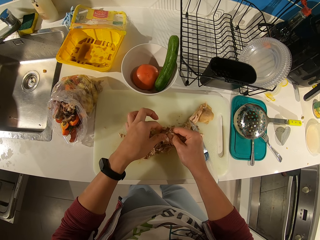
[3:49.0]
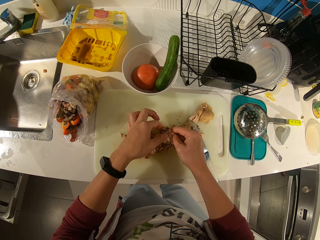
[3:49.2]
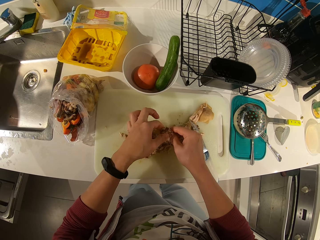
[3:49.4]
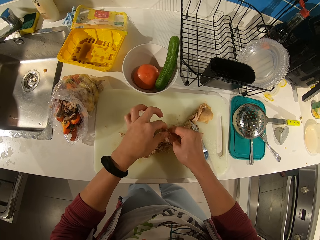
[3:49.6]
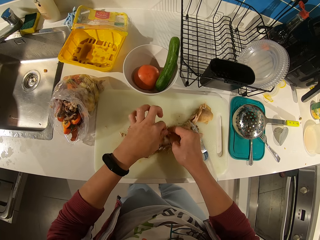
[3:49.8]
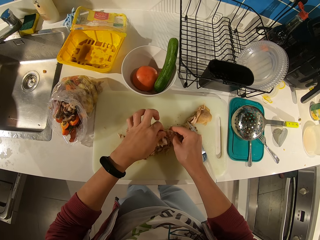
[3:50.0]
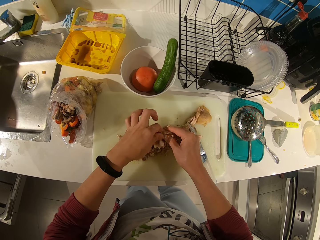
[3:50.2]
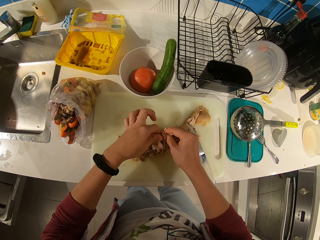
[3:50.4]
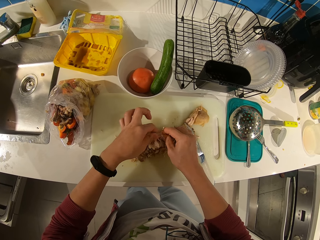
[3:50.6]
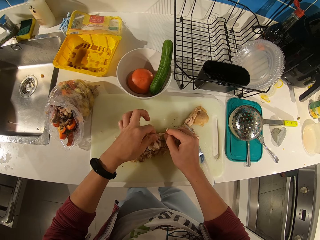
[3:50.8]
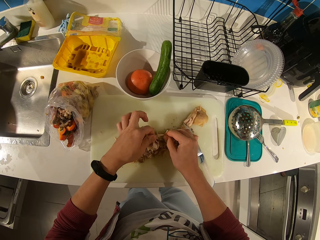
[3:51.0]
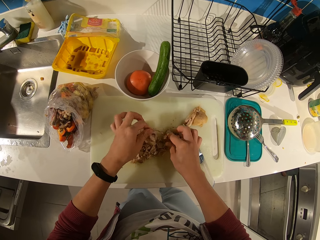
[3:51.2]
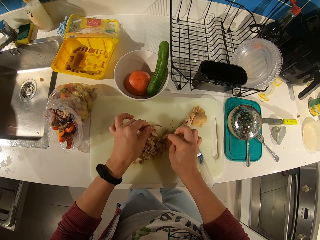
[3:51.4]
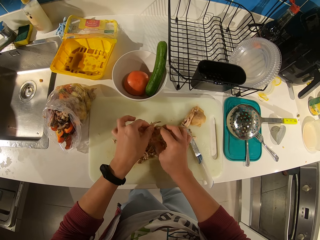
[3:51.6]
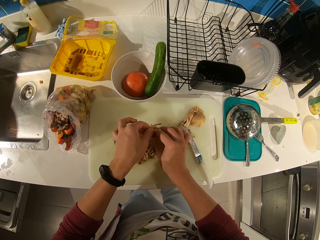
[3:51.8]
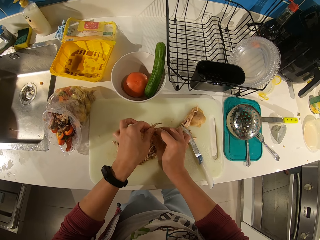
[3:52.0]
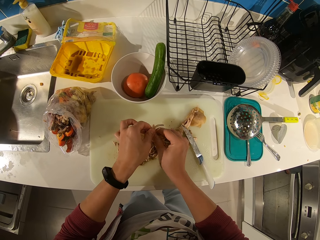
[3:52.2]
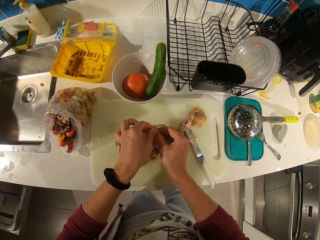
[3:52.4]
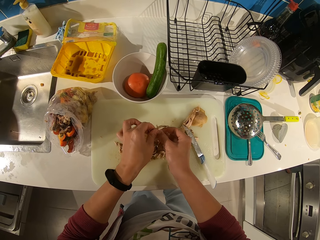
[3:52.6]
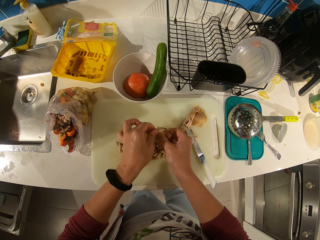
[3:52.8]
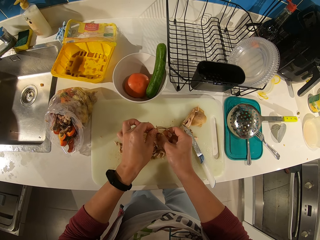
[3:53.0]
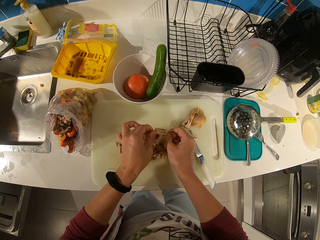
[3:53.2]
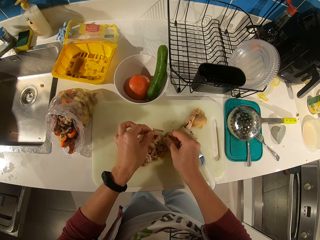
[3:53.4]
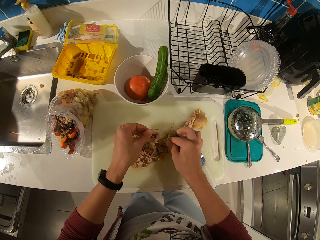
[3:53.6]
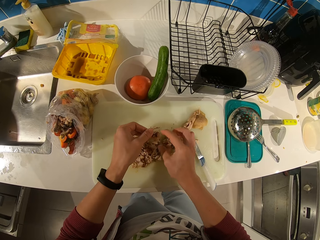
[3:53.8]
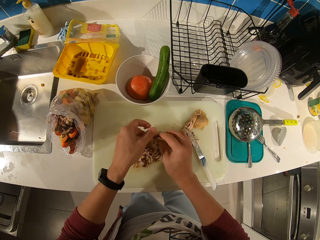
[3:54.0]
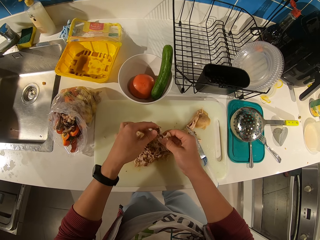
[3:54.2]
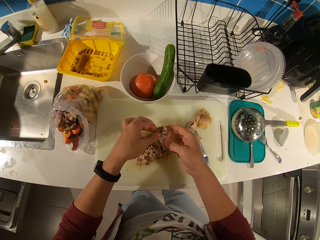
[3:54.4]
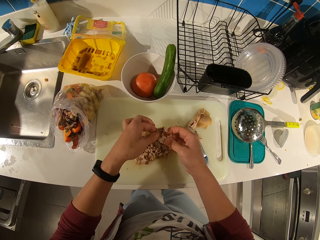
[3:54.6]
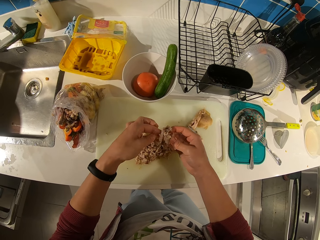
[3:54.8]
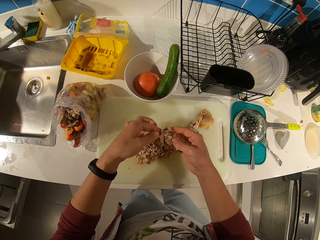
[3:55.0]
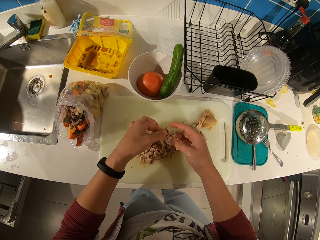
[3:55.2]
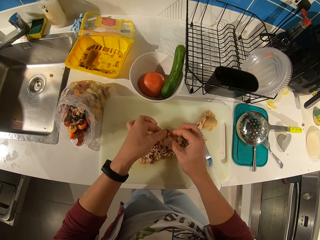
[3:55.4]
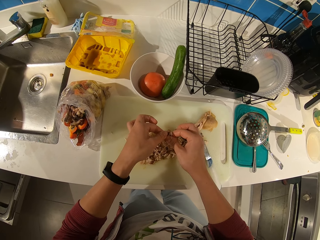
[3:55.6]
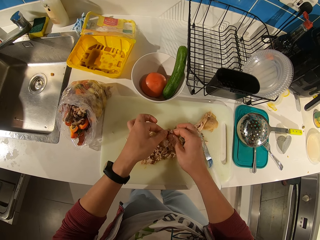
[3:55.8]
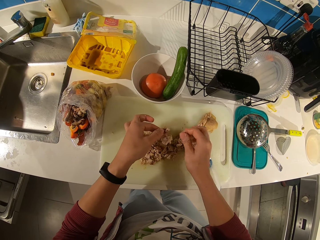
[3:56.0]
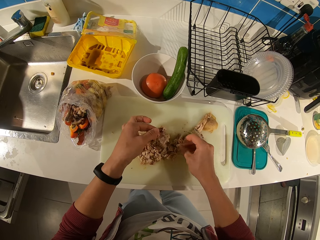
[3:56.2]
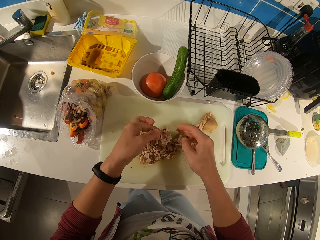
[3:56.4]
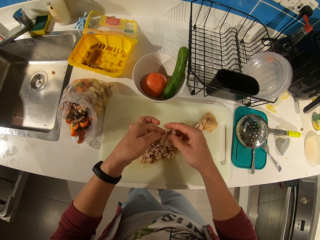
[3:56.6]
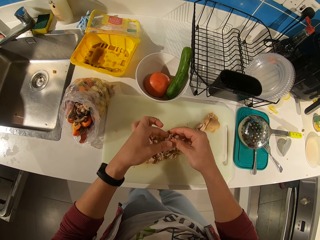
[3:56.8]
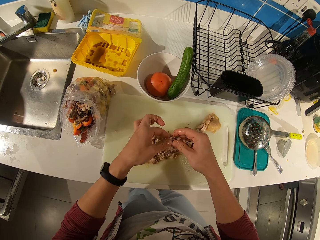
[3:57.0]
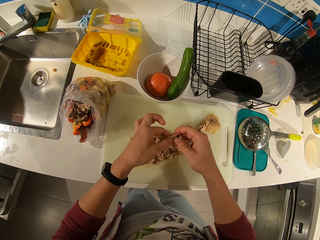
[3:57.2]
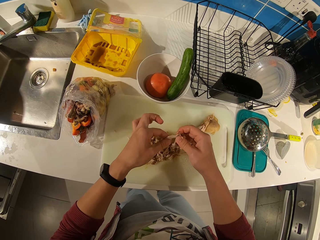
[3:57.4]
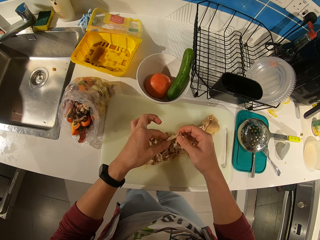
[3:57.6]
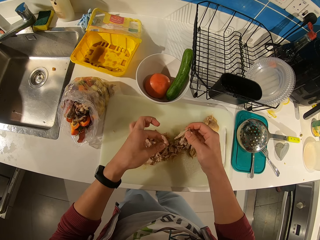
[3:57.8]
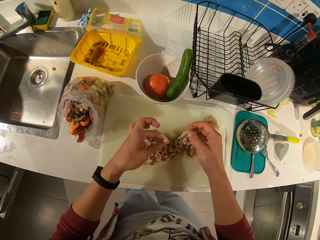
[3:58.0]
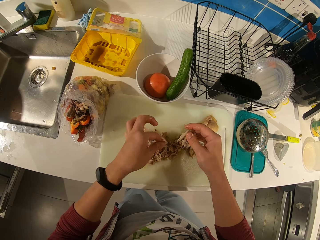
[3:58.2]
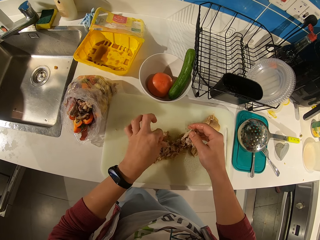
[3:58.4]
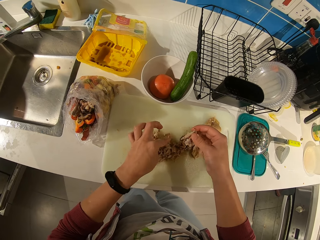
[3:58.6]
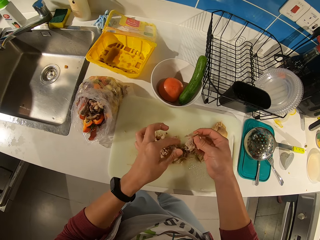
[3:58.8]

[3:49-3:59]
The camera wearer adjusts the meat piece in the hands. They detach pieces of meat from a bone using the hands. They adjust the meat piece in the hands. They detach pieces of meat from the bone using the hands.

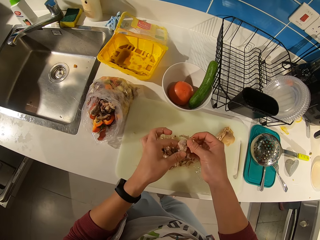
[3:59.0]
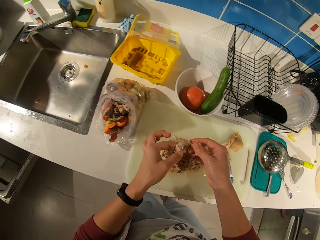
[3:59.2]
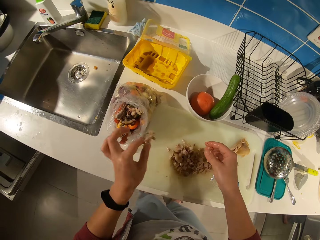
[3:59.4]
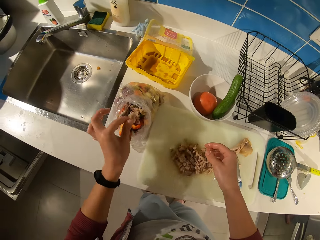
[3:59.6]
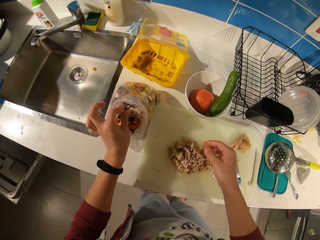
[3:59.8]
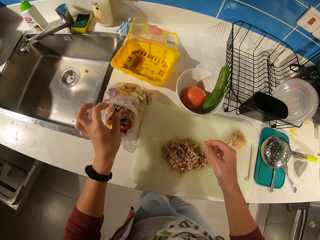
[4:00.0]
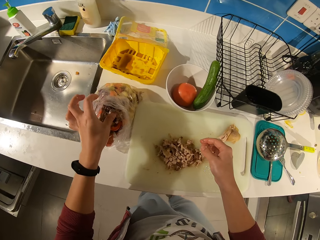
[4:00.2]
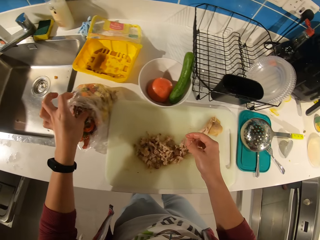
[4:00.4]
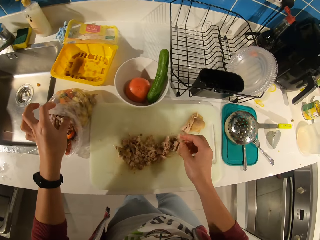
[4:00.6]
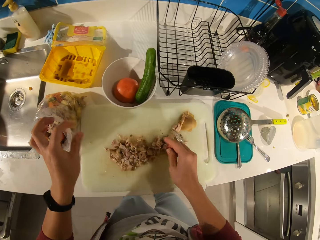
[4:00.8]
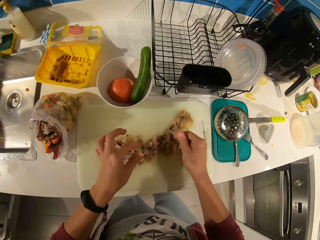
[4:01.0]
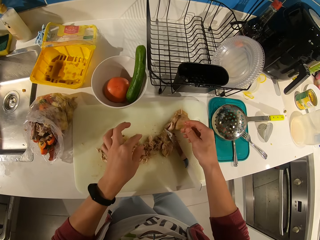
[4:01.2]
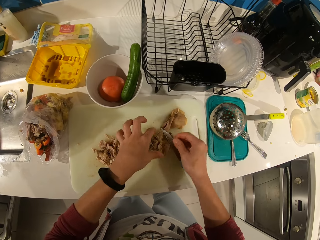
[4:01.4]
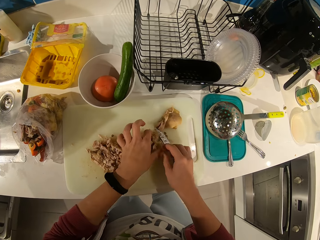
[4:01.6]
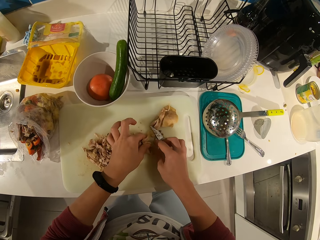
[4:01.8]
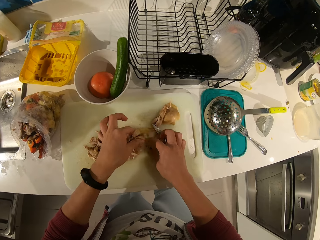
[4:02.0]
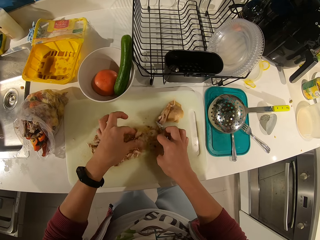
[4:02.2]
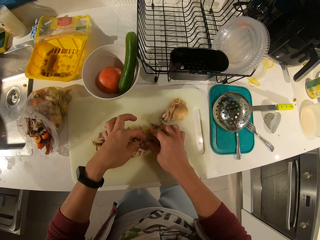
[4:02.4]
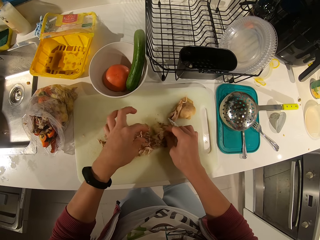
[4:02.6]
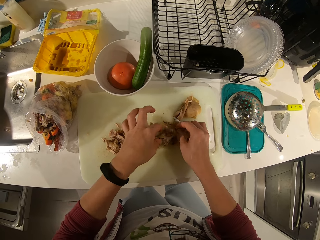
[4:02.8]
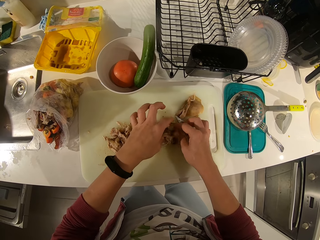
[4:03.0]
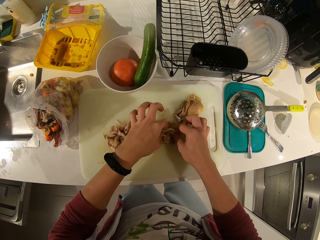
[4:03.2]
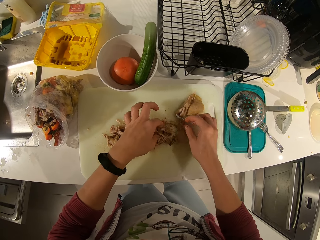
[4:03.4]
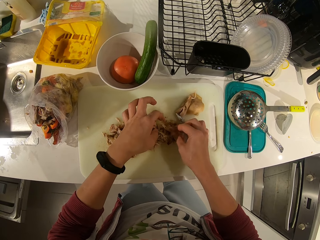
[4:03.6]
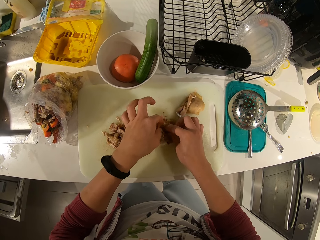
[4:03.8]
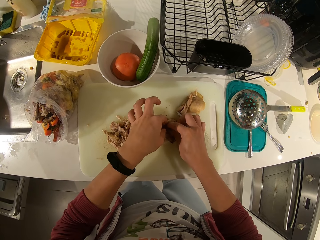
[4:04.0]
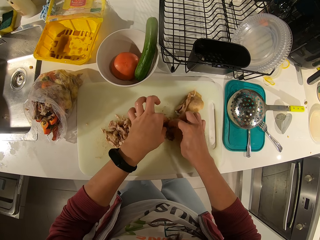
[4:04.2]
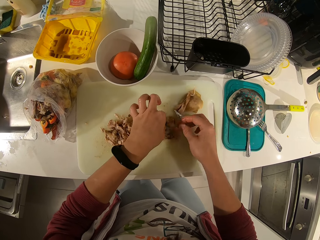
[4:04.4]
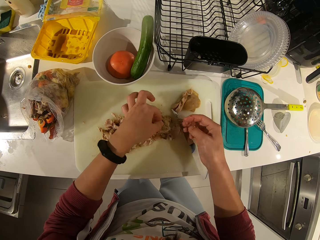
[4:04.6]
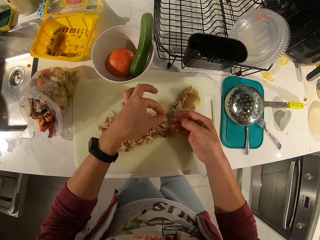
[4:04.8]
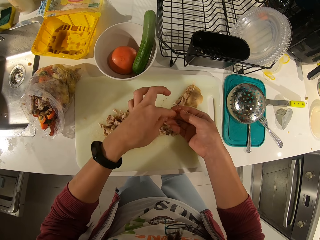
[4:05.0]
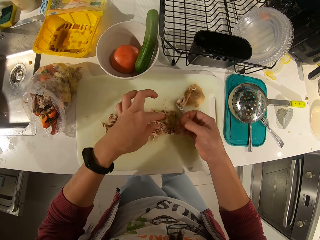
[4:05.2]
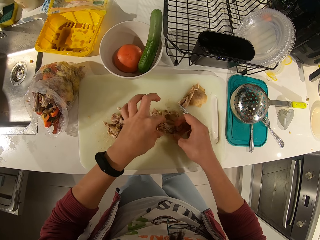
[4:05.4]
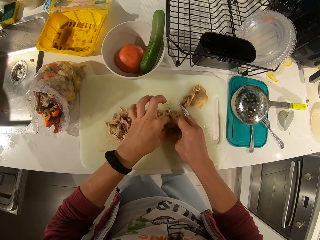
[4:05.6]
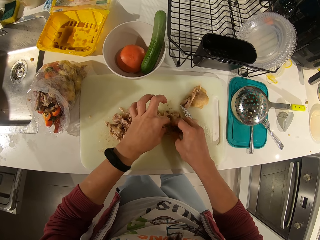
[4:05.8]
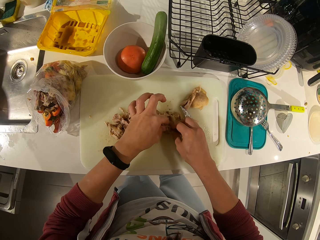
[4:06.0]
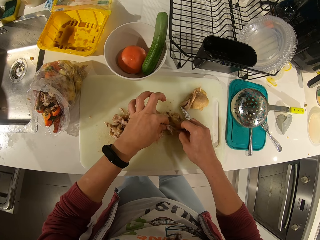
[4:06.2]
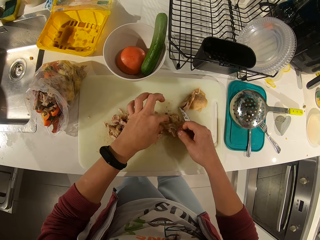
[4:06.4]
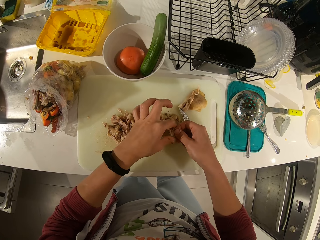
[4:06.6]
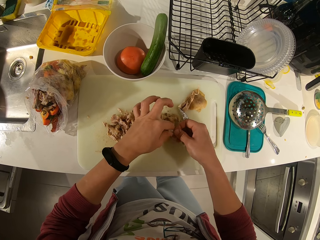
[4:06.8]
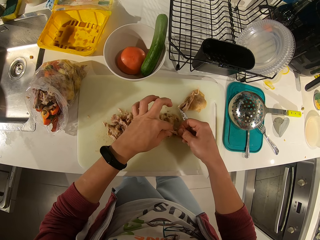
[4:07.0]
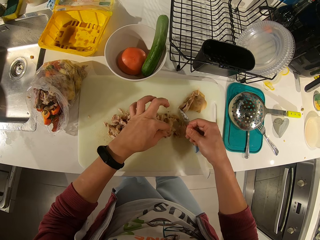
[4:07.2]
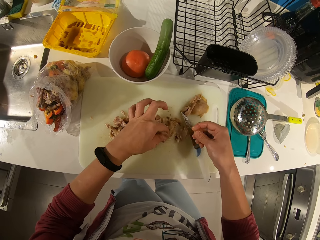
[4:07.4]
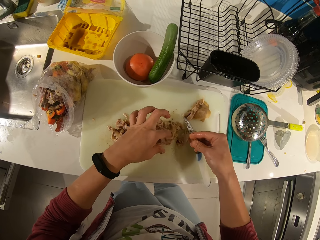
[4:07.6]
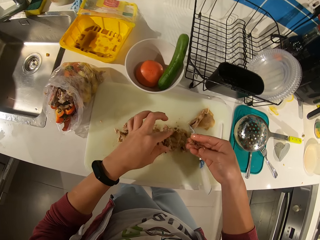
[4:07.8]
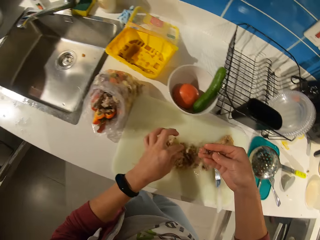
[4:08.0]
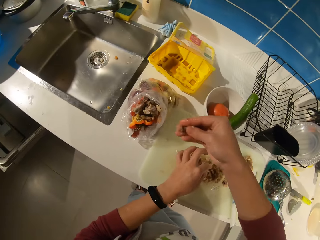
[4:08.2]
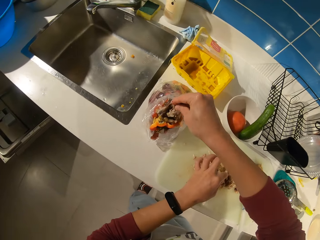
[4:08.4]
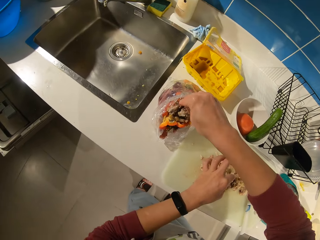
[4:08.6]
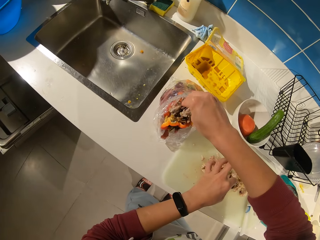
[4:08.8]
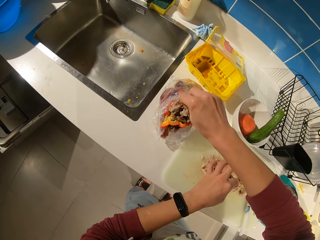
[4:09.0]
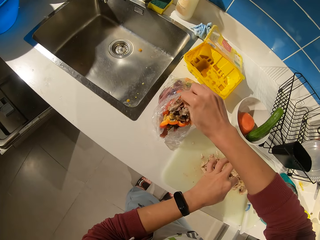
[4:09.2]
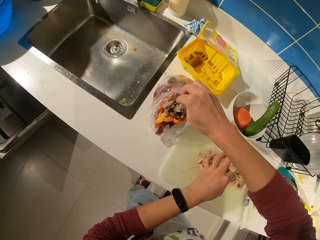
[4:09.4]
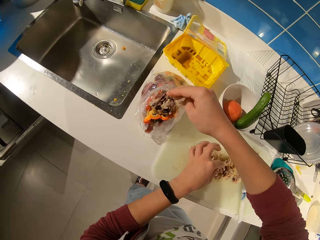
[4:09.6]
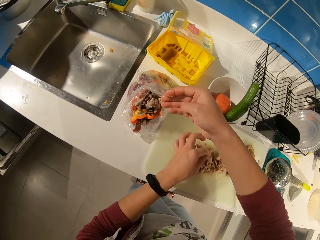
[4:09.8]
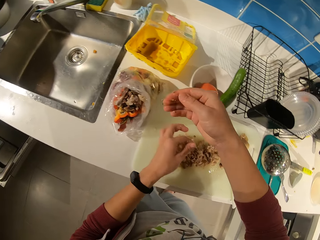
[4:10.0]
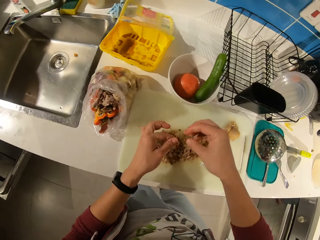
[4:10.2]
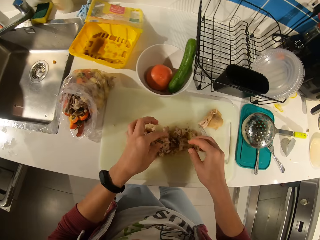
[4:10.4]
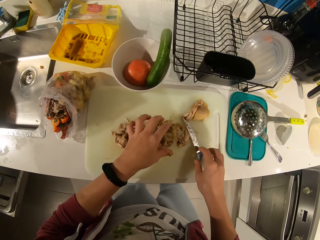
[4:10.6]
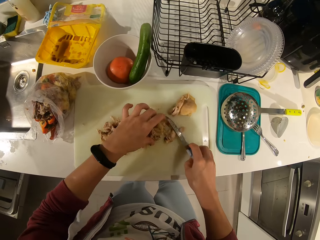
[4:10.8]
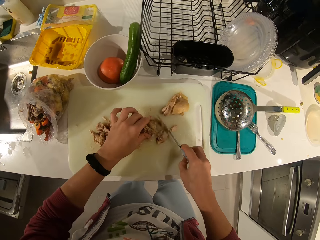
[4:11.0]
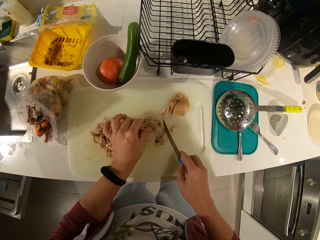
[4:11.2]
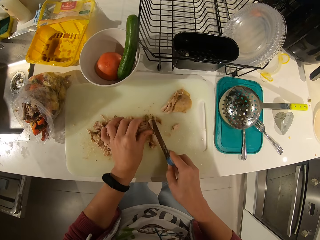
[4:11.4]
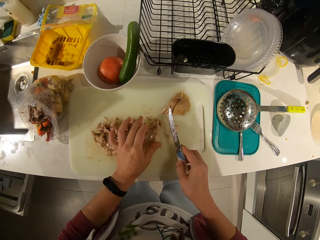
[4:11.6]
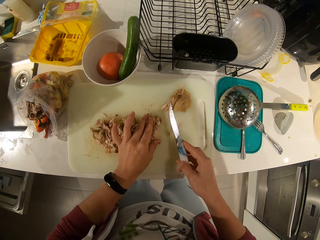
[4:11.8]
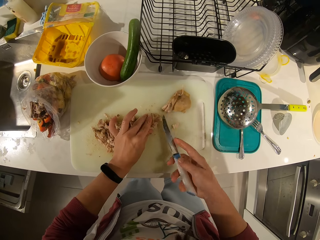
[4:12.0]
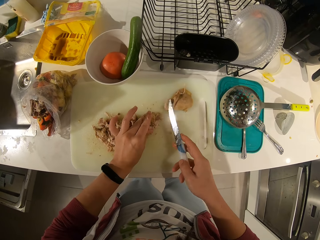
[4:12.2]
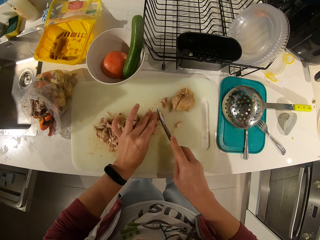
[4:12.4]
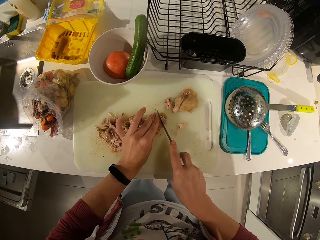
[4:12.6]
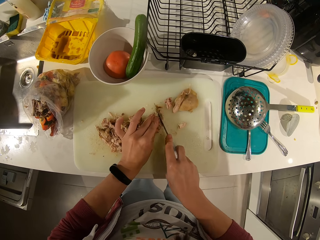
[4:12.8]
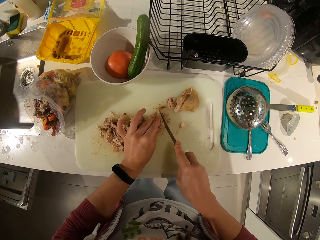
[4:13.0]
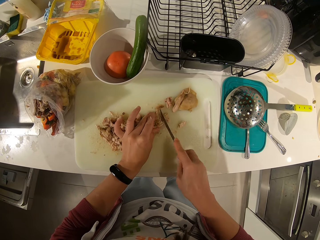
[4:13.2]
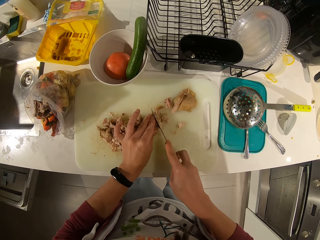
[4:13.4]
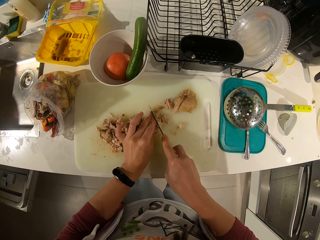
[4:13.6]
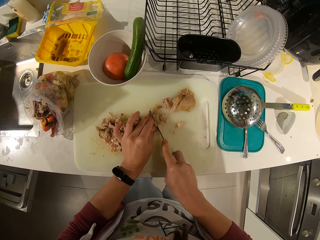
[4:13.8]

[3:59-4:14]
The camera wearer drops the meat bone in the waste bag. She picks up a piece of meat with her left hand. She adjusts the meat piece on the chopping board. She removes the meat on the bone with her hand. She drops the meat bone in the waste bag. She picks up a piece of meat with her left hand. She picks up the knife. She gathers the meats with her left hand. She adjusts the meat pieces on the chopping board. She cuts the meat pieces on the chopping board using the knife.
